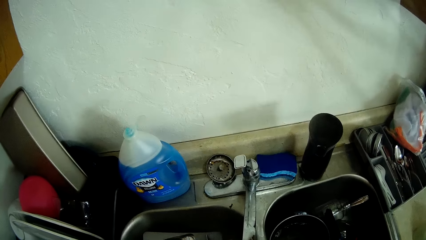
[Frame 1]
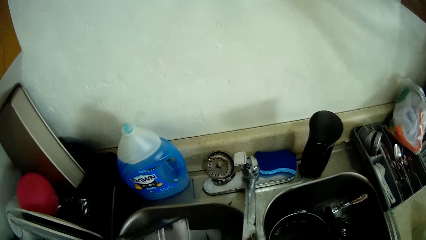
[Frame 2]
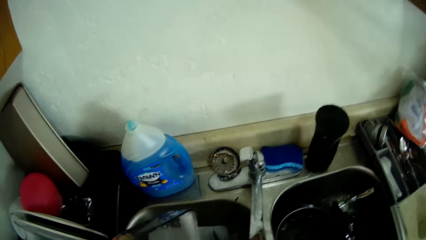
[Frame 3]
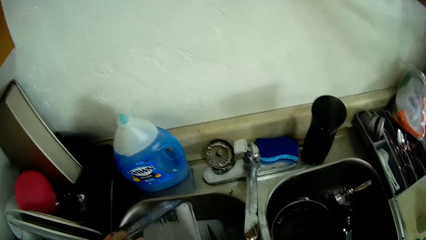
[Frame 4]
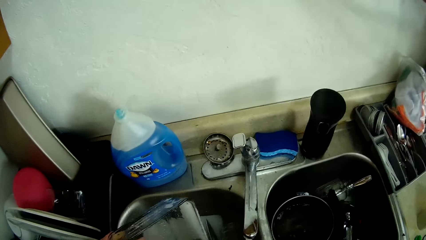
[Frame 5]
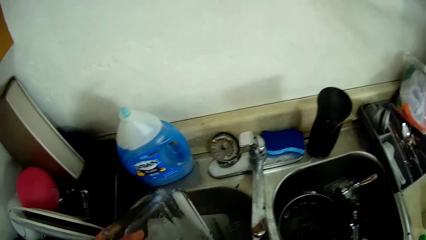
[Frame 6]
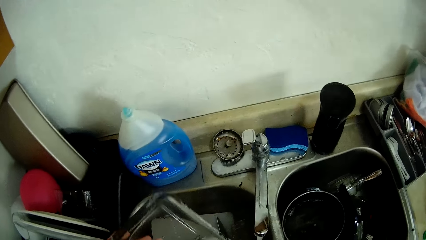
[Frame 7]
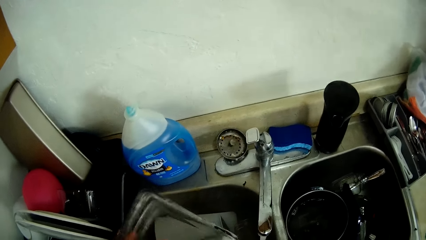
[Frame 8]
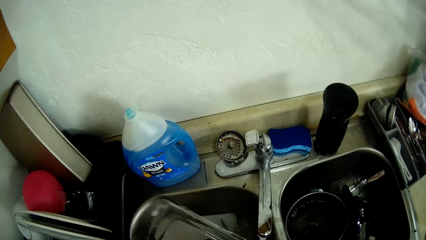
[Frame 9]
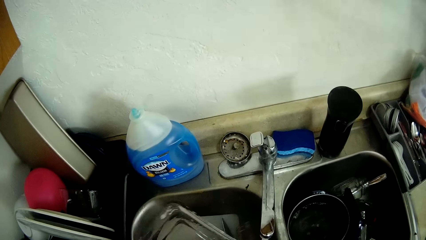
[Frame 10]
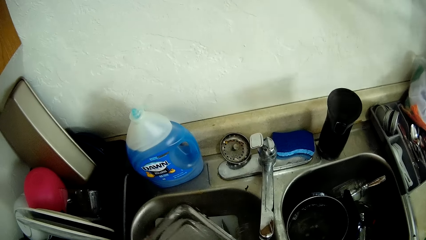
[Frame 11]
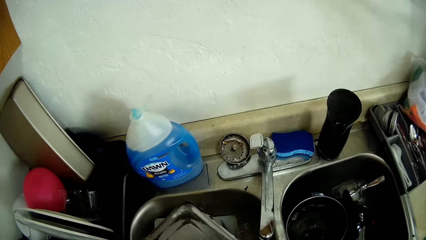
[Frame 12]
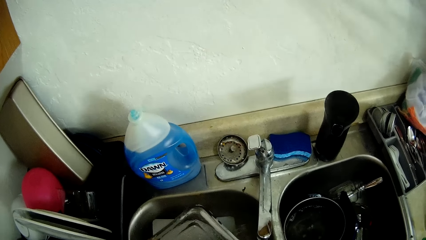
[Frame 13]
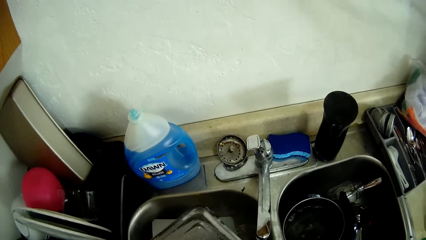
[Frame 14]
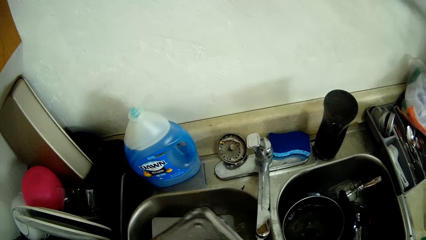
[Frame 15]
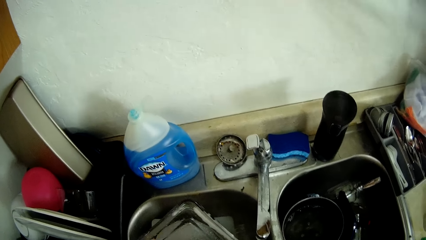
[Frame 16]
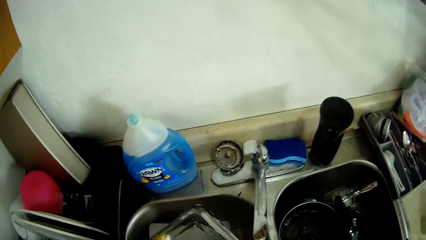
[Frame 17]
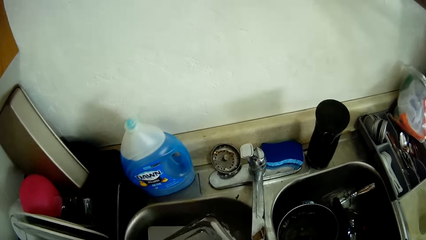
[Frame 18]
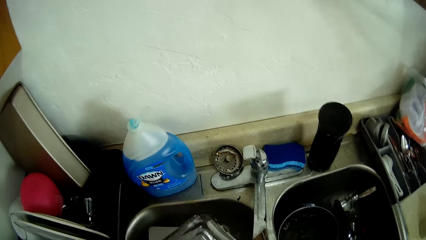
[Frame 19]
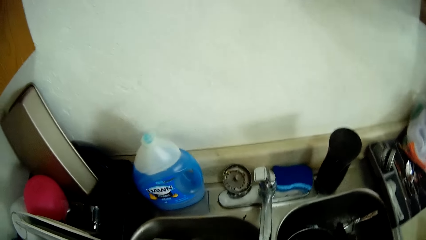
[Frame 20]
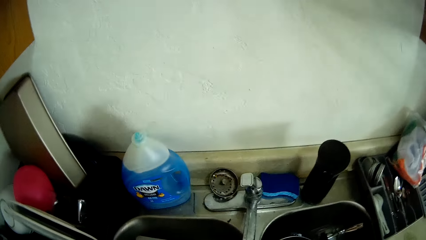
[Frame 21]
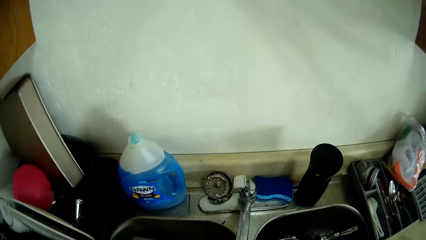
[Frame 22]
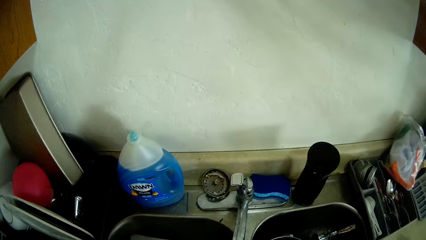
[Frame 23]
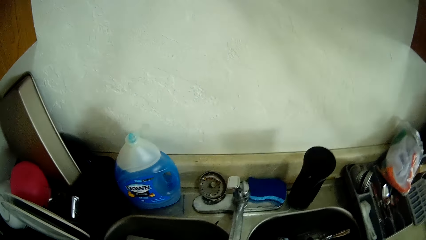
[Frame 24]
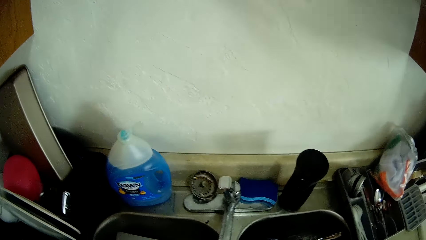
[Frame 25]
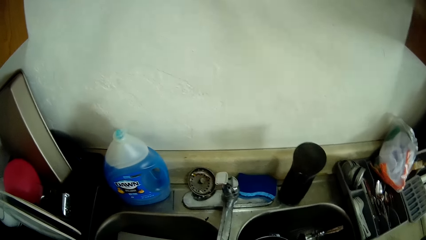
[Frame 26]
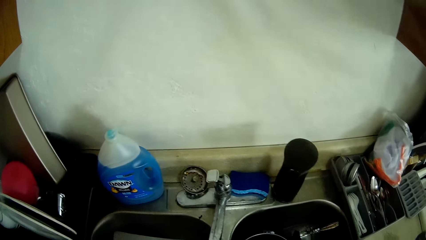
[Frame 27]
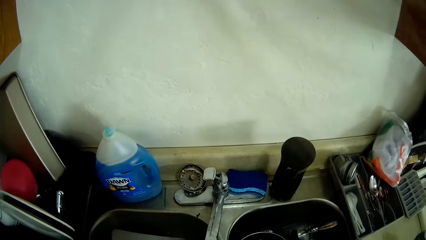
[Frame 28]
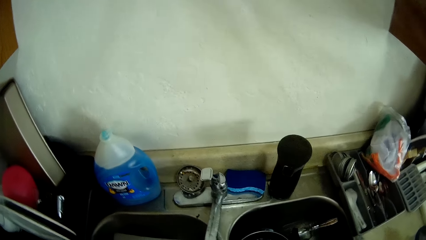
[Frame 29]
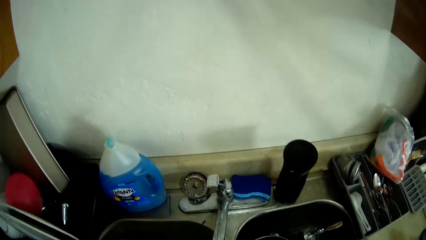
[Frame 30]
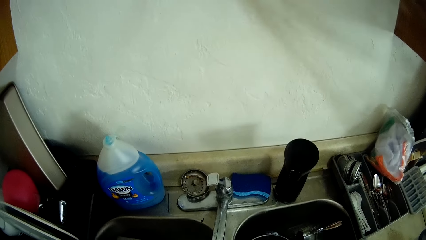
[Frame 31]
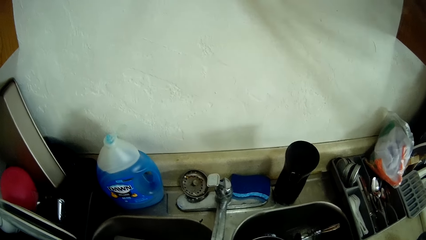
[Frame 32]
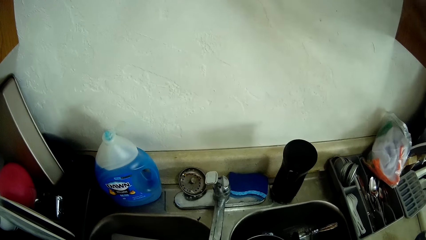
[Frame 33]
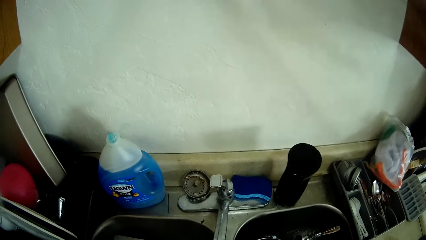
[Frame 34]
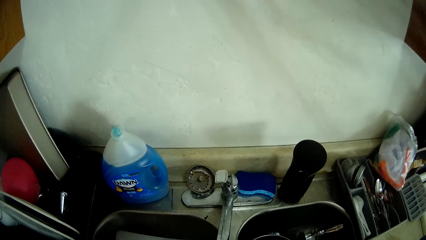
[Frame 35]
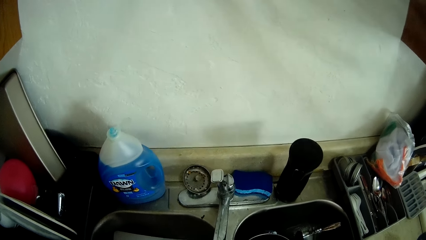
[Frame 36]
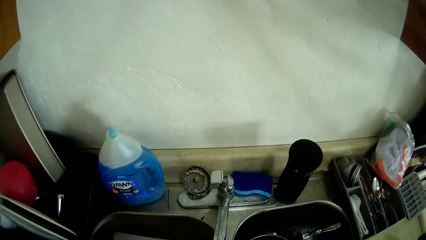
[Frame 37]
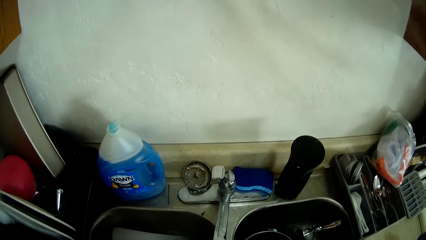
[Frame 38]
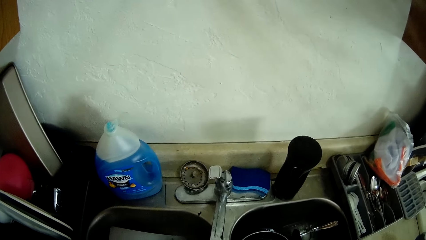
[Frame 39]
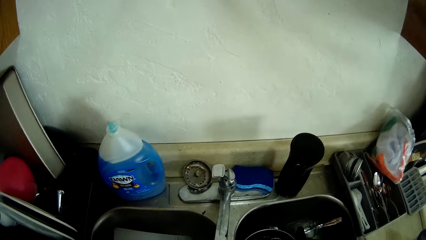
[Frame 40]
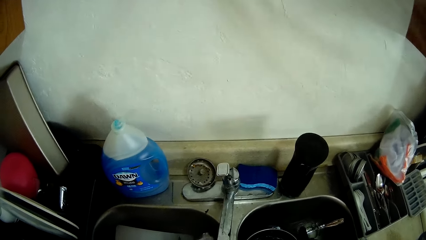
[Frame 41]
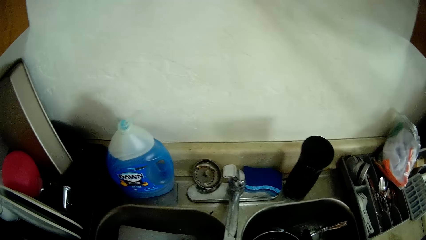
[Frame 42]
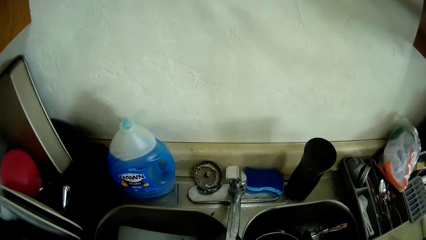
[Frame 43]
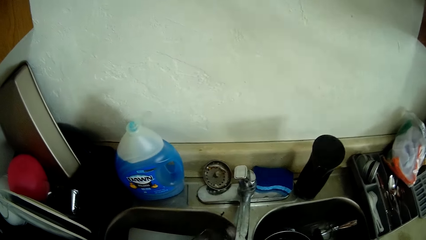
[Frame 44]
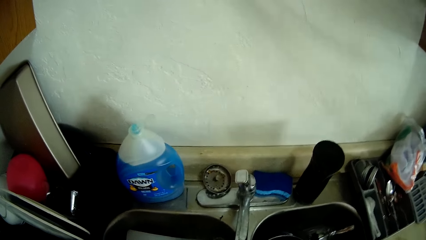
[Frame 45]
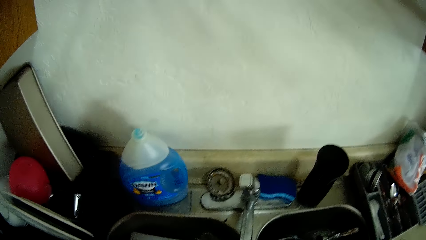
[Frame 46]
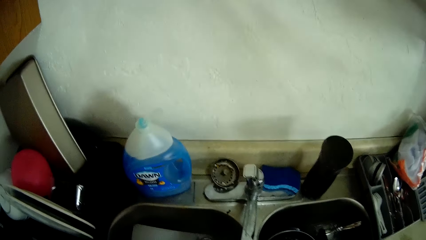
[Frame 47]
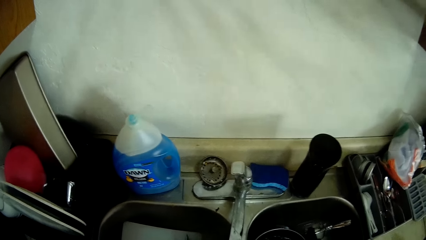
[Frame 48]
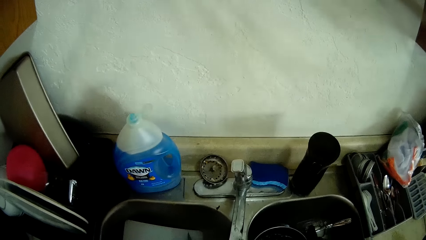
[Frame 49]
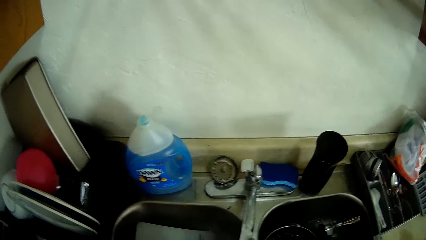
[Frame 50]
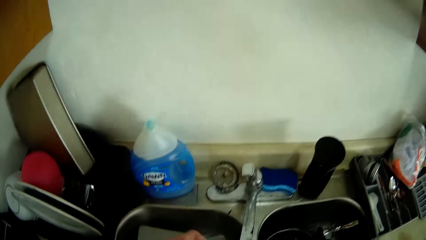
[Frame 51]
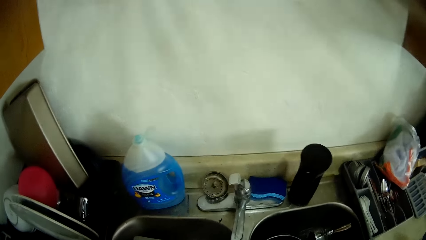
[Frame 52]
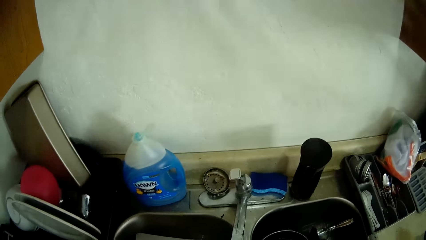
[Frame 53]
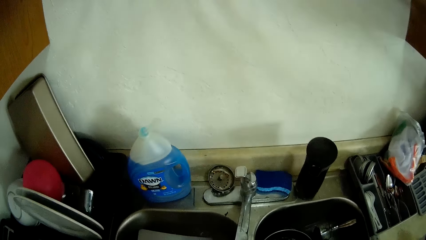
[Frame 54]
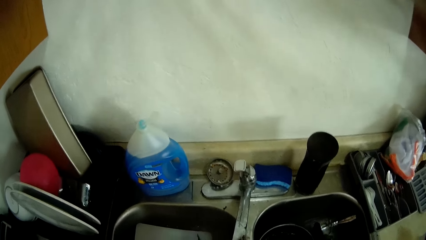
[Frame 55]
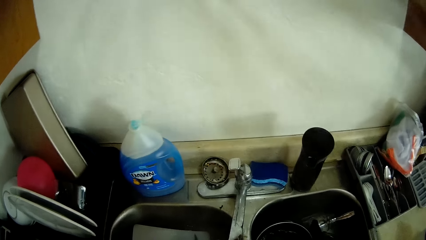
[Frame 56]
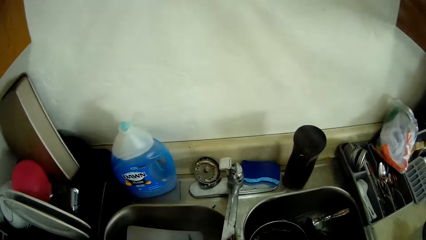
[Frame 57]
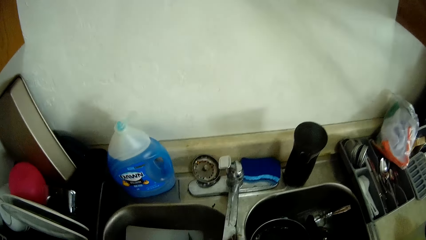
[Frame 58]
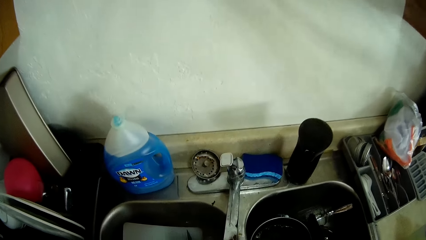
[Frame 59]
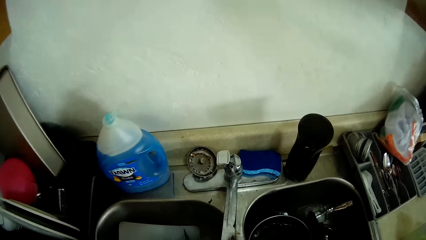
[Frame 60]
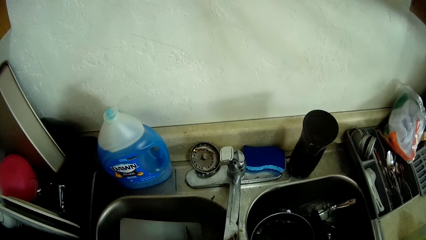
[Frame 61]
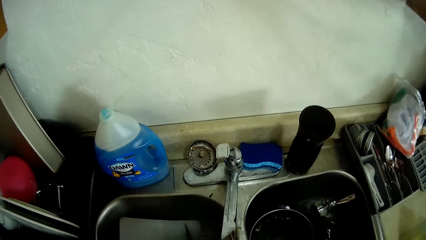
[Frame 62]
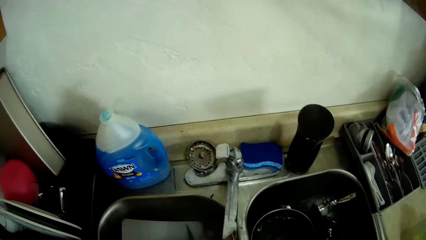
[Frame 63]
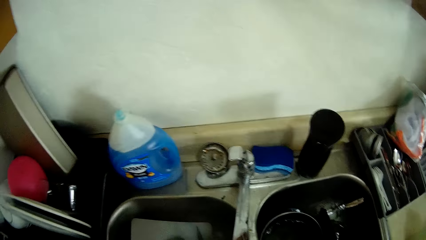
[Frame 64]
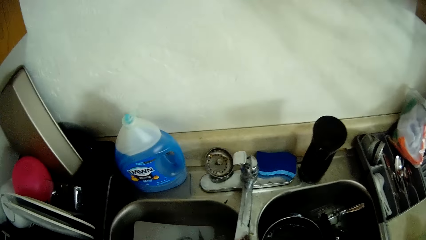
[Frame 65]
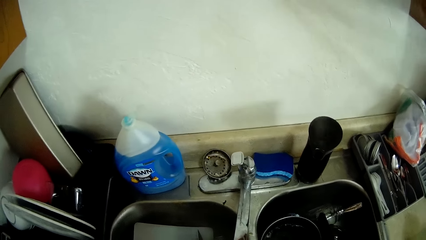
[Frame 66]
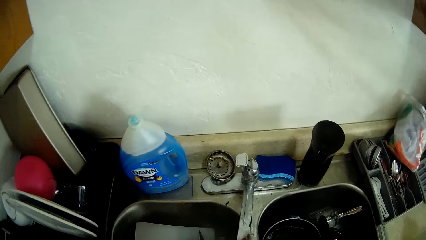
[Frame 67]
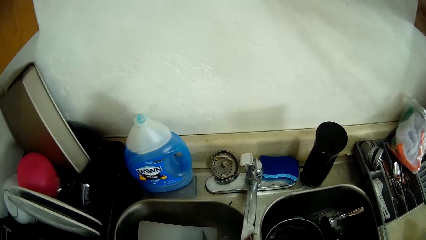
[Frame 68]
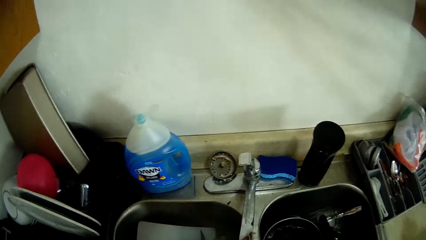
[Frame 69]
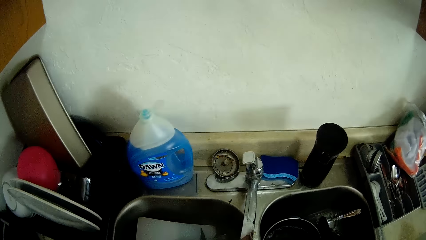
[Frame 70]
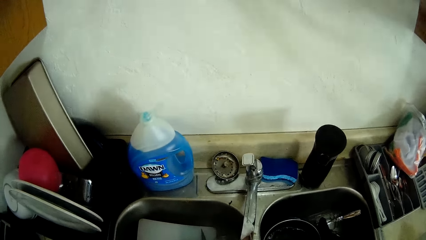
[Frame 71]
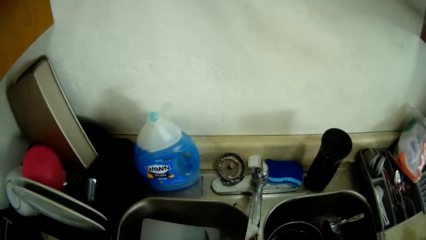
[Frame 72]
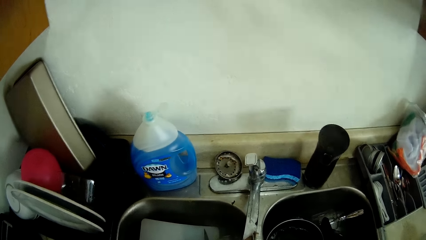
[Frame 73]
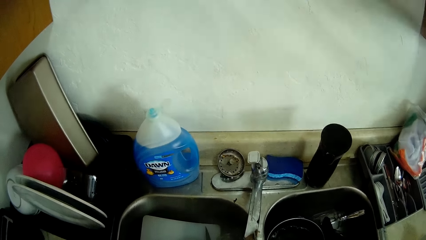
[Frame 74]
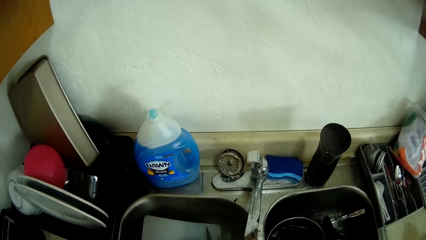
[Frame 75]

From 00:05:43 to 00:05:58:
The camera wearer flips a platter in a sink. They clean the platter in the sink with a scrubber. They look around a kitchen. They clean the platter in the sink with the scrubber.
